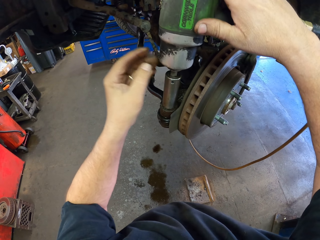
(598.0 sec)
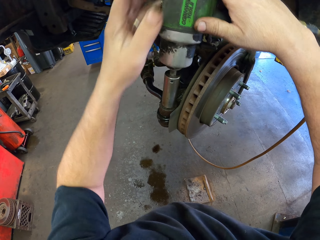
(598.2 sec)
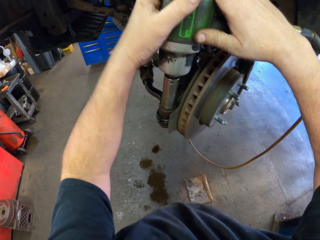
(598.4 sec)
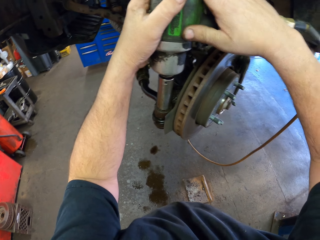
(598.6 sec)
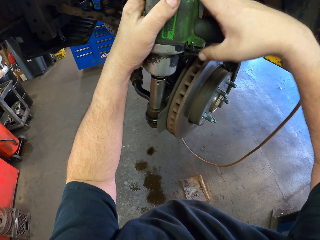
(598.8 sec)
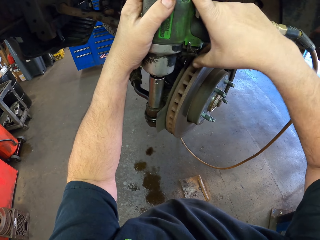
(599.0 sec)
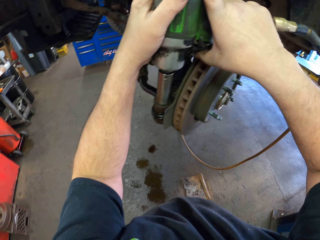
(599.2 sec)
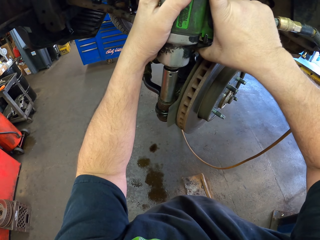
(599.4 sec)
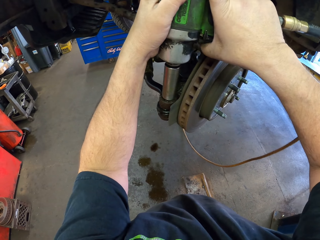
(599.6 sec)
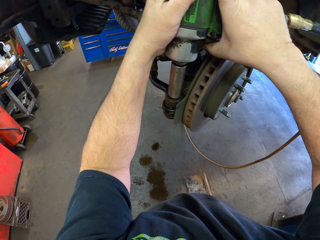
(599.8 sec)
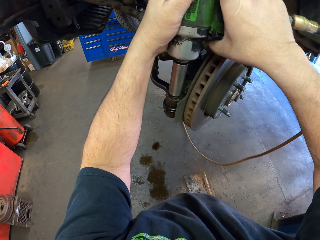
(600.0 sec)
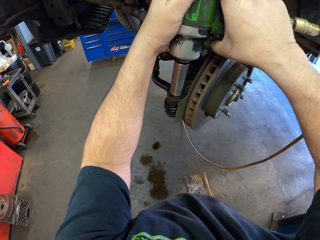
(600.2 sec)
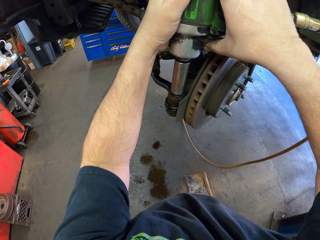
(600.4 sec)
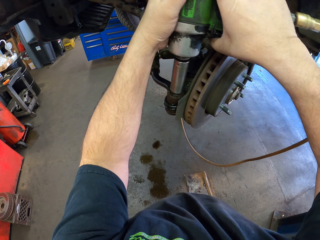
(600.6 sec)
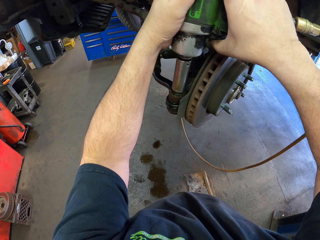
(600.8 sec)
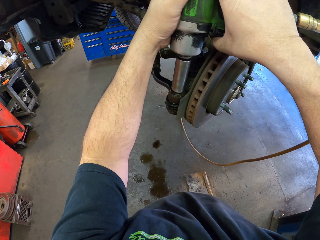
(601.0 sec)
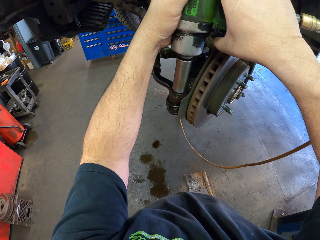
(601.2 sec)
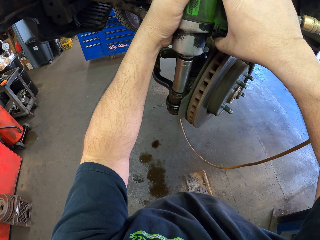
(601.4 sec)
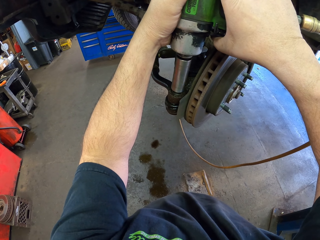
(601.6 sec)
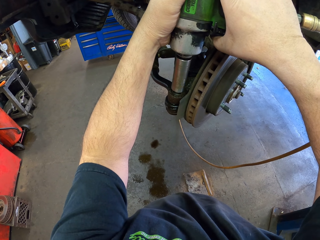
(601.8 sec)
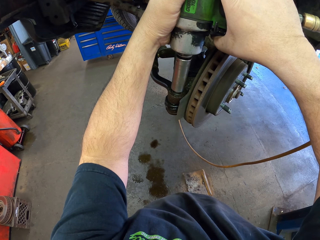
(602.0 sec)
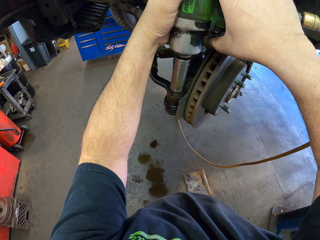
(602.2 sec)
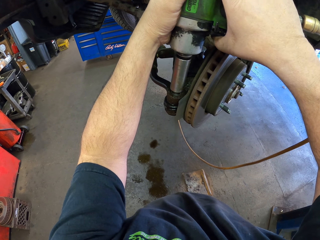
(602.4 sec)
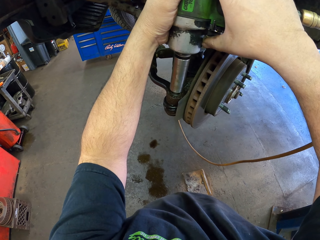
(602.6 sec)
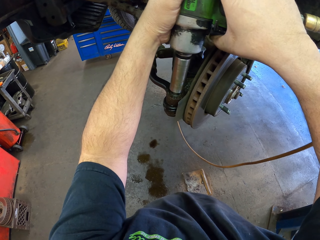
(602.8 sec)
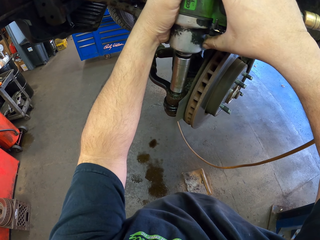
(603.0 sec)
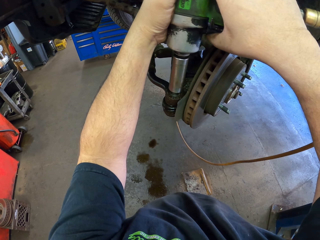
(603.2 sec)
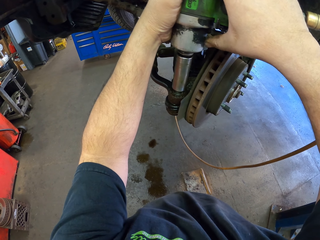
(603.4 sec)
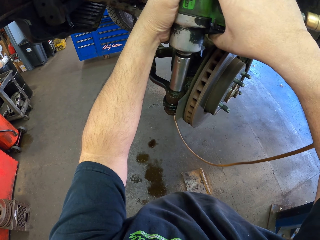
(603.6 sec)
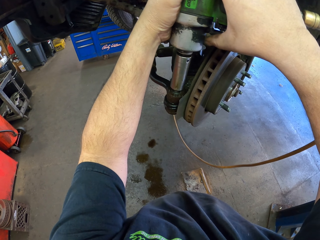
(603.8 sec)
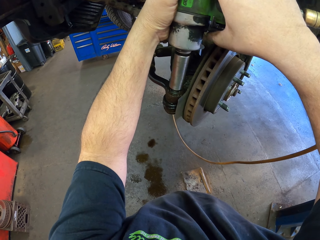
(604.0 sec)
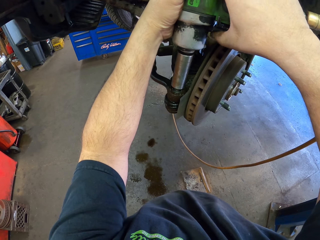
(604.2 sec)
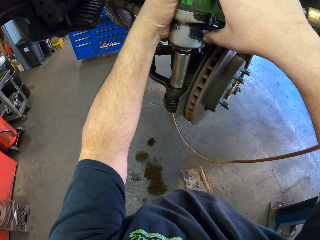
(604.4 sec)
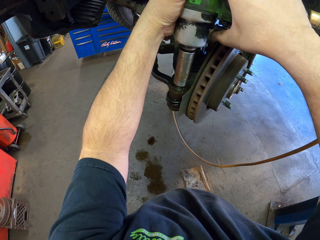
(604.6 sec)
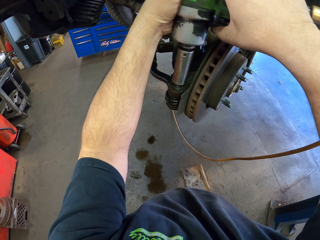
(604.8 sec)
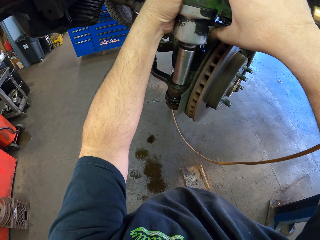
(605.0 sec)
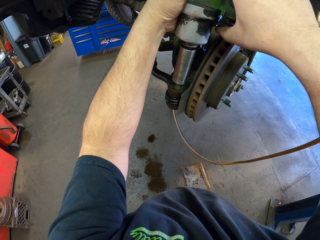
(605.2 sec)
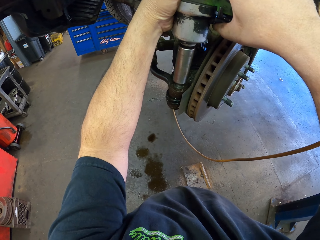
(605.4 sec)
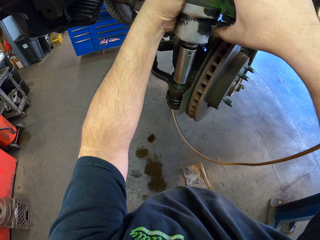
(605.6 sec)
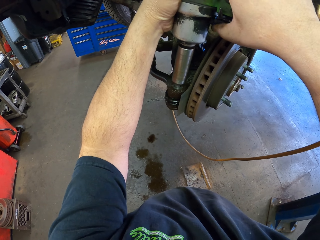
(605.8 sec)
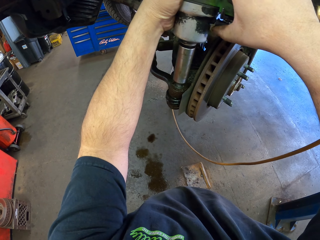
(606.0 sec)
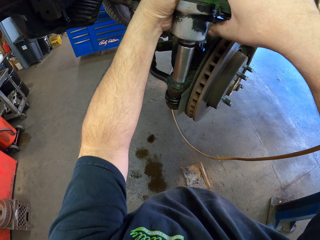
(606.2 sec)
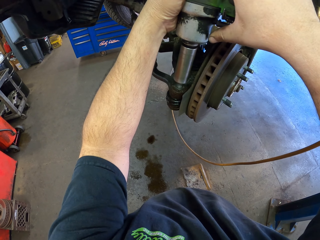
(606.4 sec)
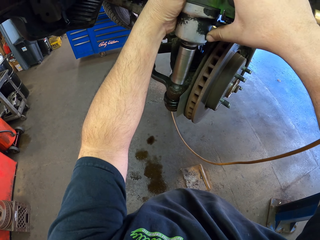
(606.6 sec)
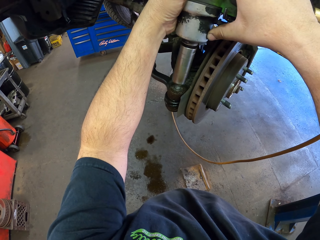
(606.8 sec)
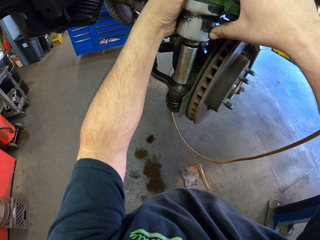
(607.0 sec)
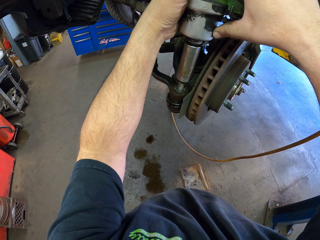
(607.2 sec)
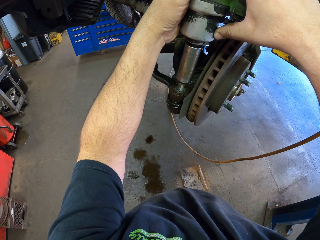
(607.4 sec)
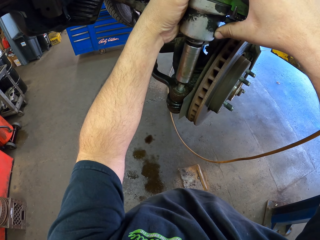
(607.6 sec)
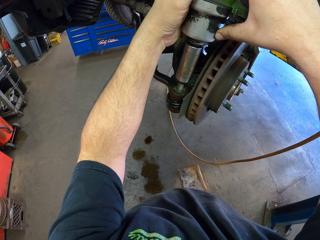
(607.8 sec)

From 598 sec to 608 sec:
The camera wearer fastens the bit nut on the impact wrench. They press the impact wrench. They unfasten the nut.

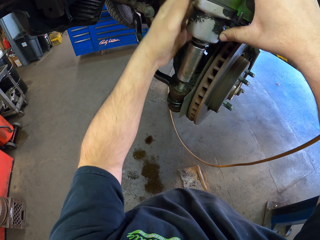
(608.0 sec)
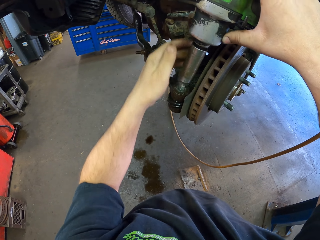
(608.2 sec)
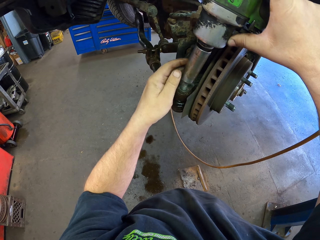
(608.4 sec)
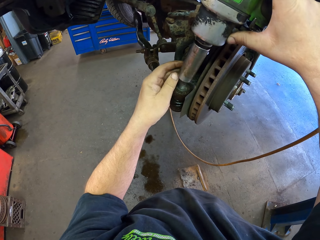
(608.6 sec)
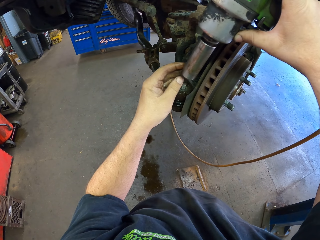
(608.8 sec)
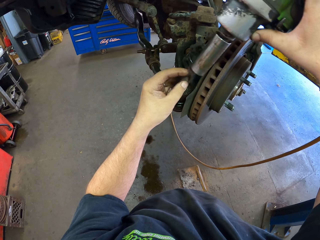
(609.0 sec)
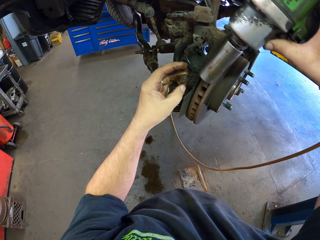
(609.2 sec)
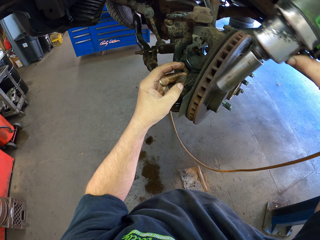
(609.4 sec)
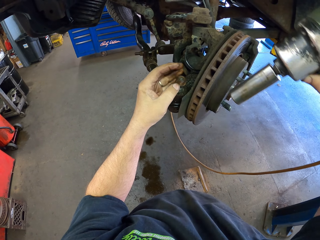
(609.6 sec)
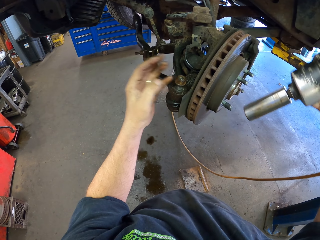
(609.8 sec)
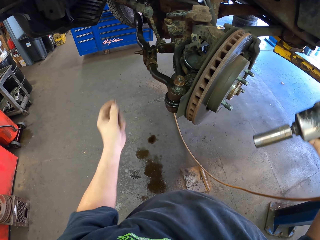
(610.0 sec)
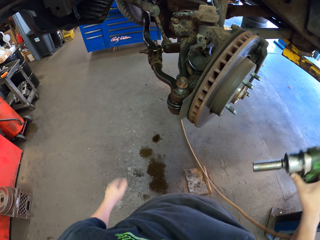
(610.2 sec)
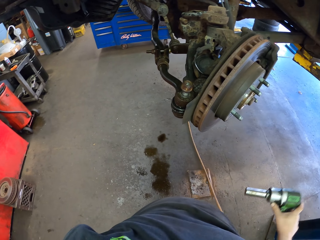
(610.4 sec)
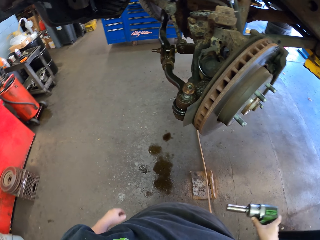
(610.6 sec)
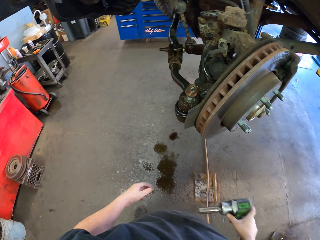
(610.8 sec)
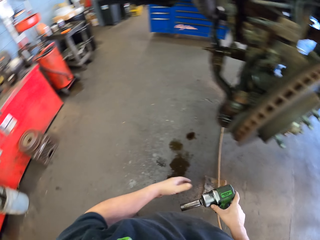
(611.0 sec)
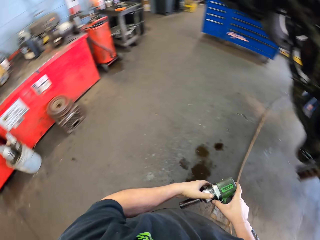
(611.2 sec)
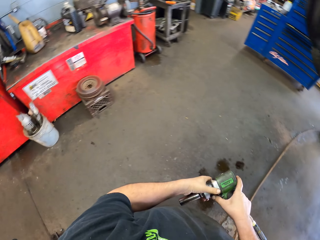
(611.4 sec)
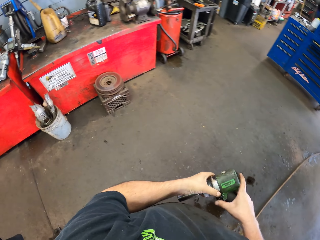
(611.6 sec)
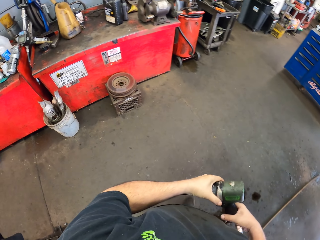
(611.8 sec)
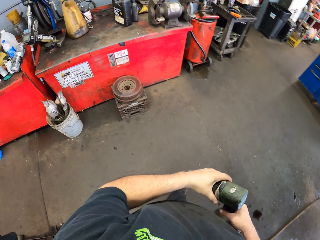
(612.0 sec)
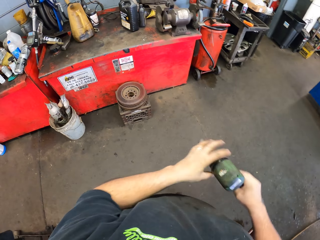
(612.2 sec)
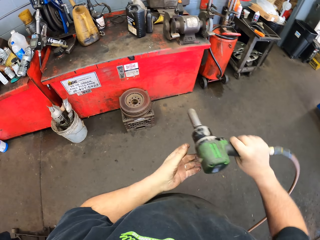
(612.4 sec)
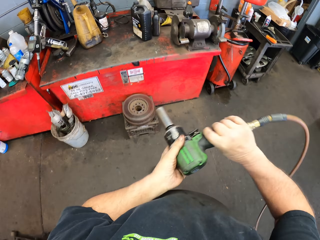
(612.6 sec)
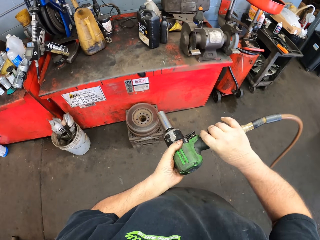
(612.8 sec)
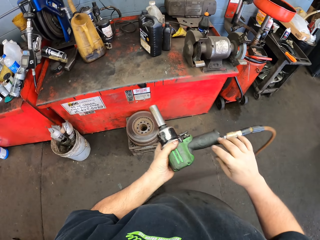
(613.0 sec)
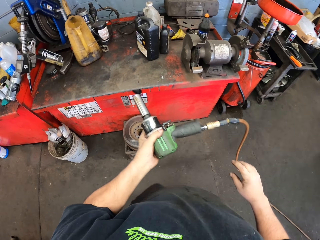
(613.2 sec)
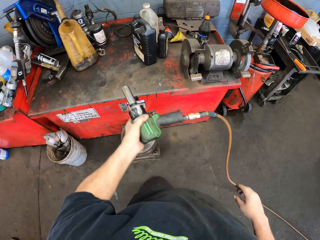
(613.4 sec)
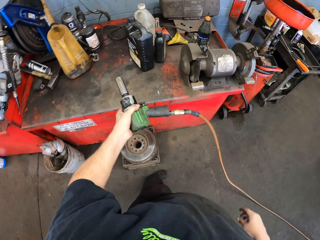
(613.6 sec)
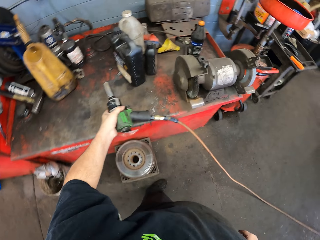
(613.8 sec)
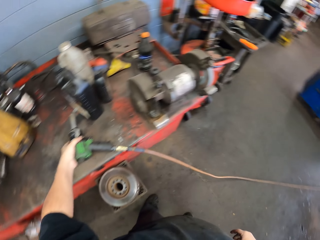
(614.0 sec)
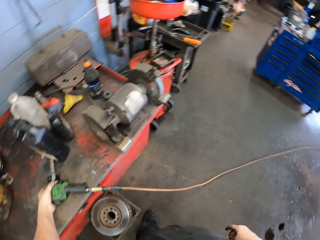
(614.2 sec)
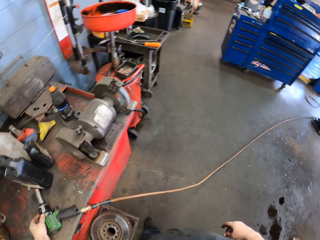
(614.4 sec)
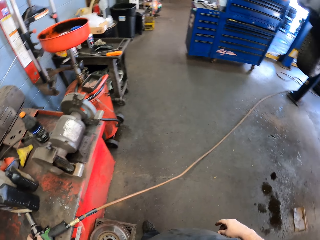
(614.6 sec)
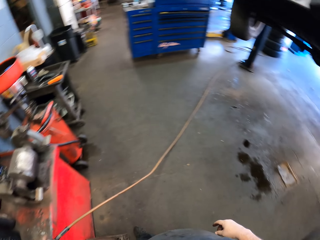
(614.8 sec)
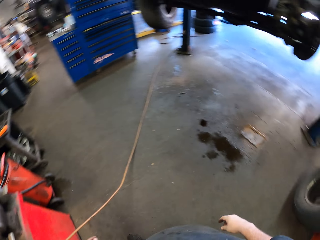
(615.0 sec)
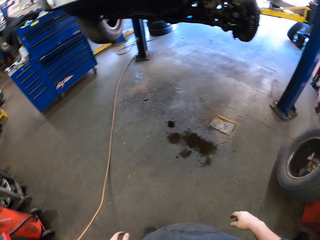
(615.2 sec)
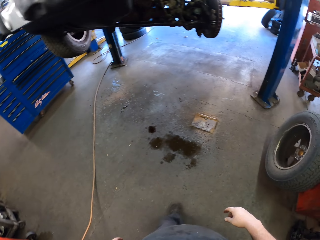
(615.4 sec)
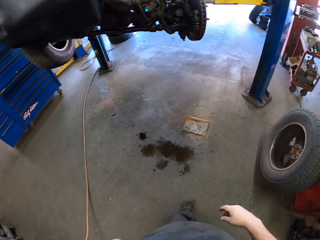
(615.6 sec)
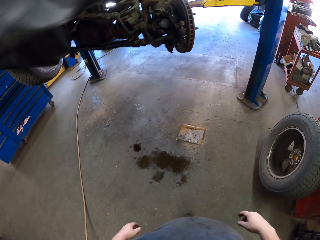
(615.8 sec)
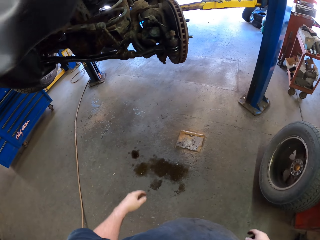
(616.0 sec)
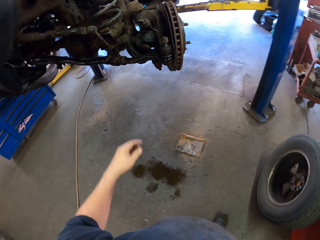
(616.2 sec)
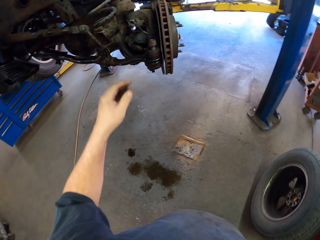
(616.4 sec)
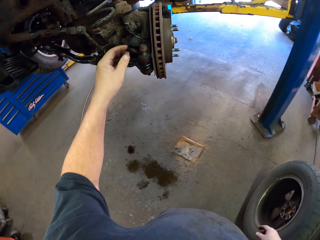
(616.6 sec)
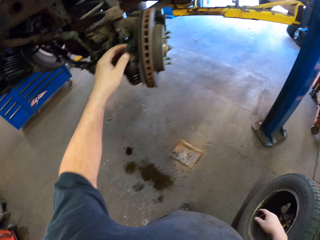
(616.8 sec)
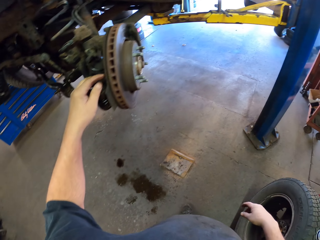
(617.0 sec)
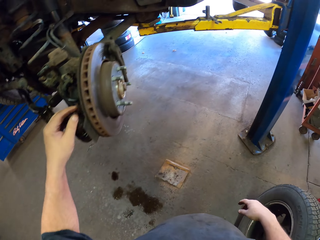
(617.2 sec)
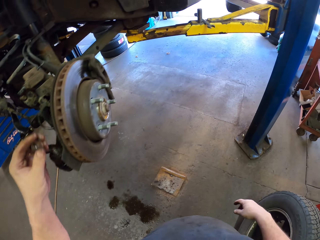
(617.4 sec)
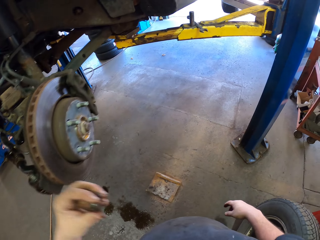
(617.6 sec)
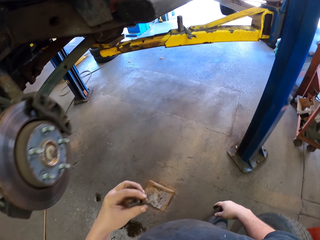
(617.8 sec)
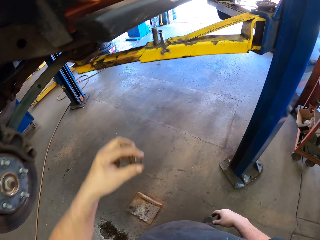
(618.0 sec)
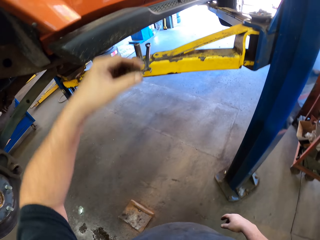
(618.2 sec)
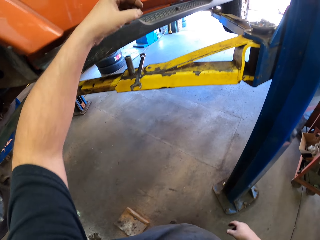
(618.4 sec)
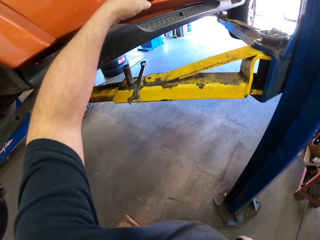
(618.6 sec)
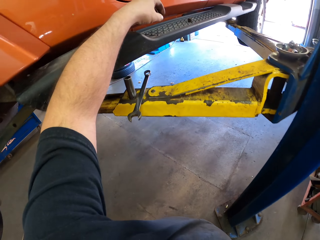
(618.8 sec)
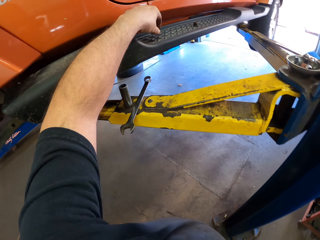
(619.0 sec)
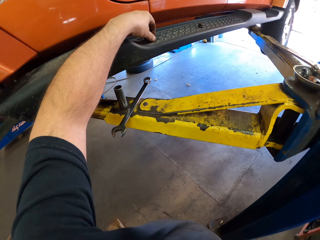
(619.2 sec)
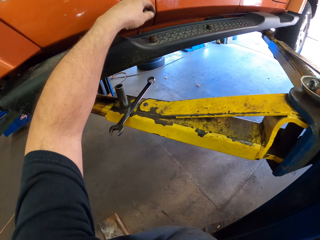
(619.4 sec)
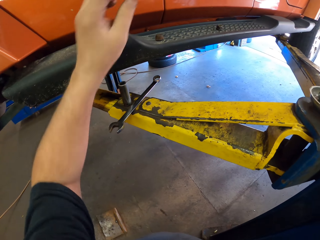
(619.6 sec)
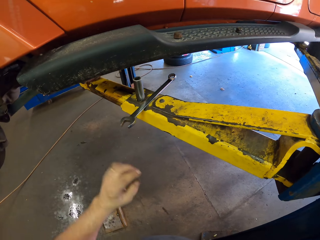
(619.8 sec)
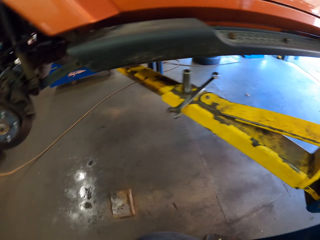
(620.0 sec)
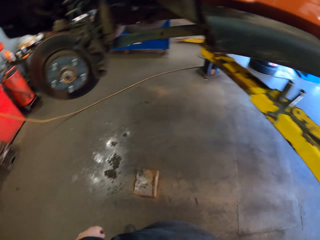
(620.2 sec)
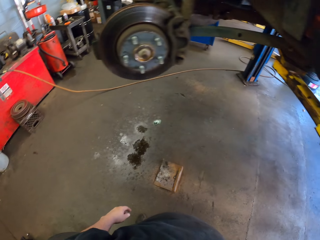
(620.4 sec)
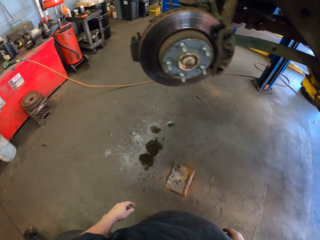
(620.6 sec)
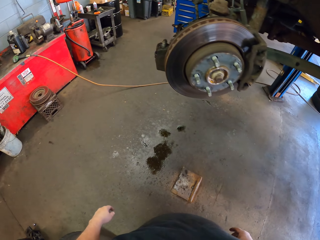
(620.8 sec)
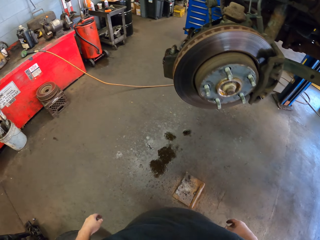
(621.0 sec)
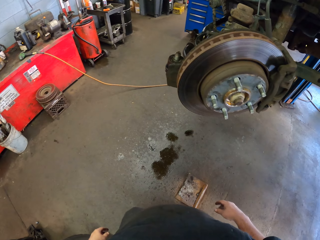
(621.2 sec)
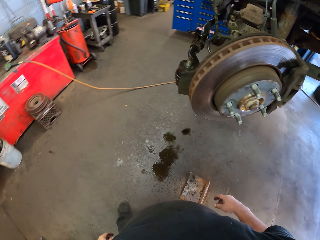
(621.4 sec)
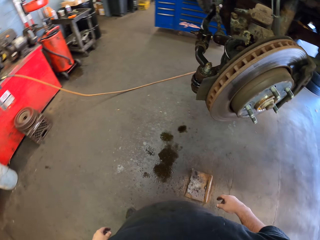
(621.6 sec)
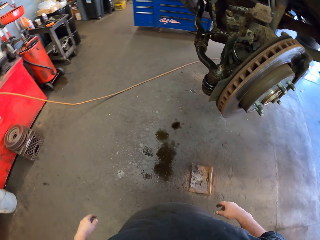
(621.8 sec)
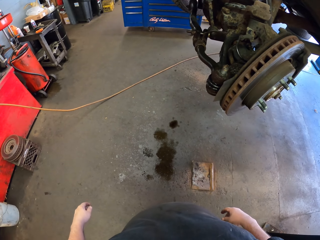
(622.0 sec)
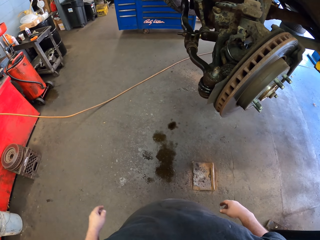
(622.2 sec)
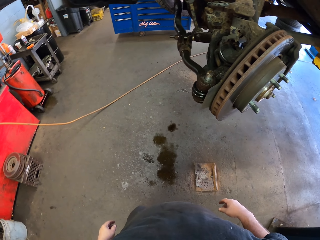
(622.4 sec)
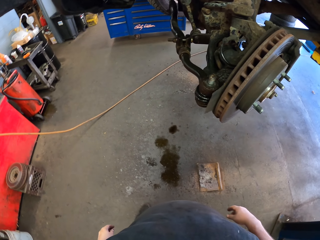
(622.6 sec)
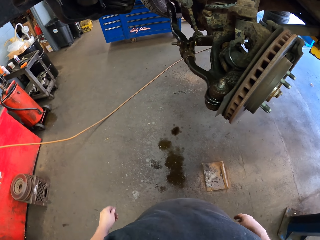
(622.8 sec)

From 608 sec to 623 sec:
The camera wearer adjusts the nut by hand. They hold the impact driver in the hands. They walk in the garage. They put the impact driver on the toolkit. They turn around. They walk in the garage. They take the nut. They put the nut on the vehicle. They turn around. They look at the wheel hub.
